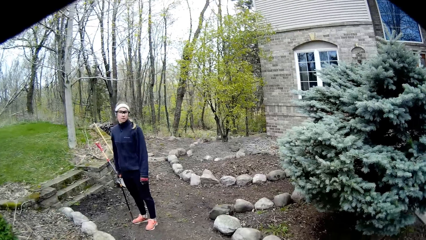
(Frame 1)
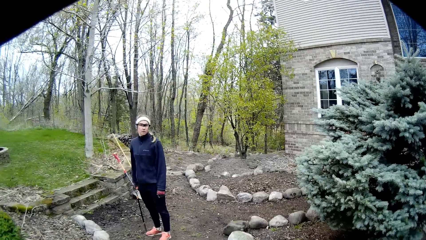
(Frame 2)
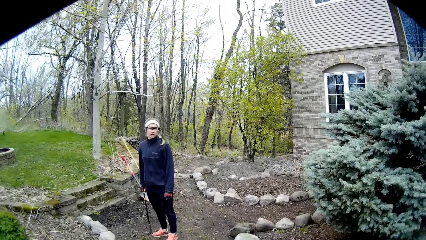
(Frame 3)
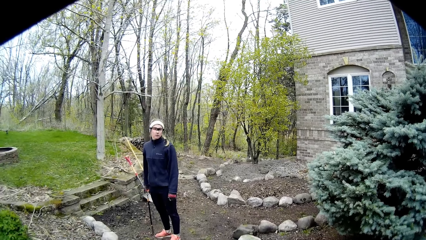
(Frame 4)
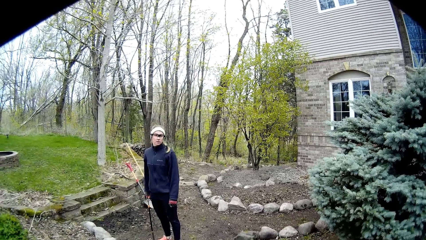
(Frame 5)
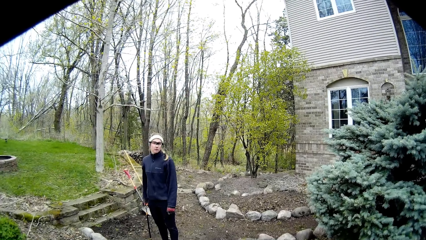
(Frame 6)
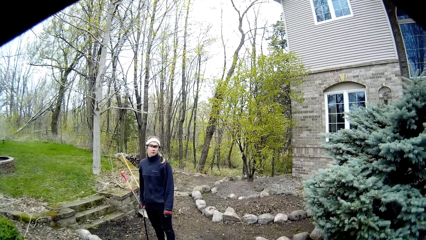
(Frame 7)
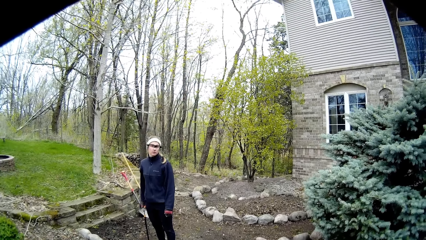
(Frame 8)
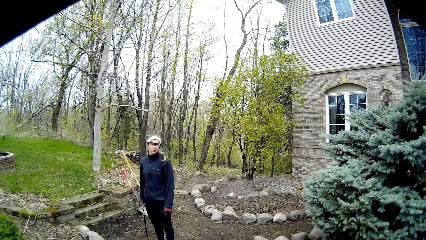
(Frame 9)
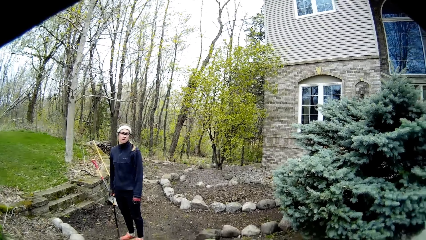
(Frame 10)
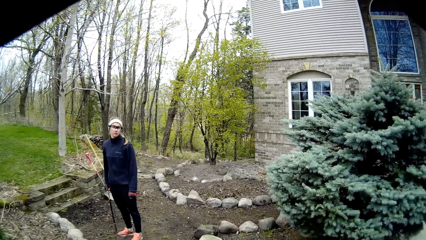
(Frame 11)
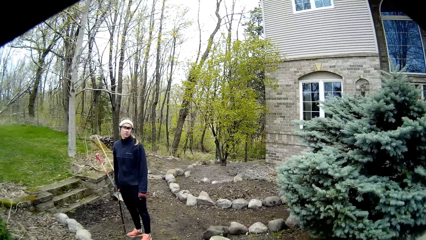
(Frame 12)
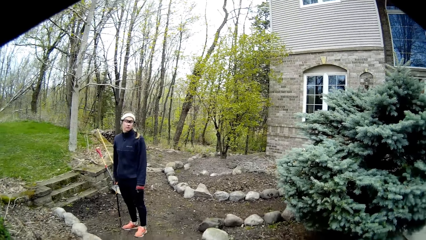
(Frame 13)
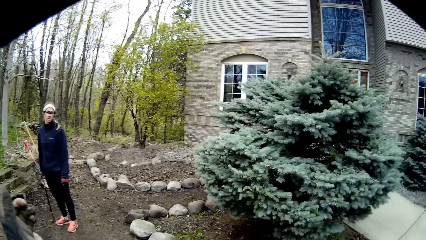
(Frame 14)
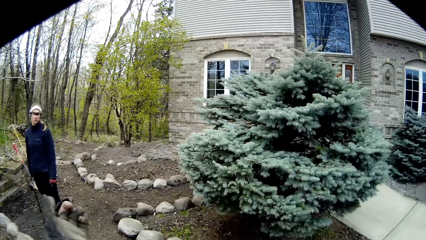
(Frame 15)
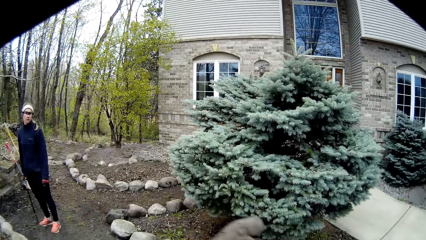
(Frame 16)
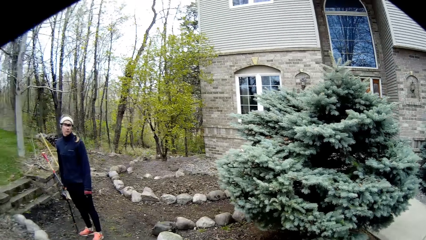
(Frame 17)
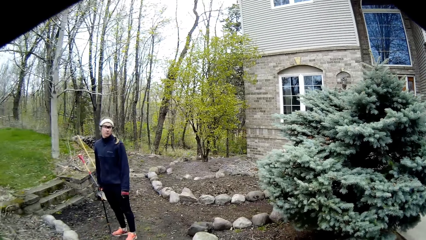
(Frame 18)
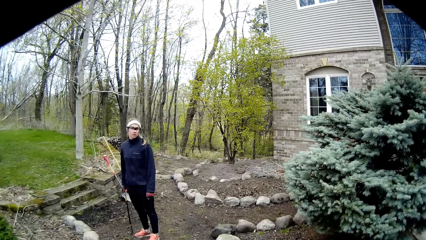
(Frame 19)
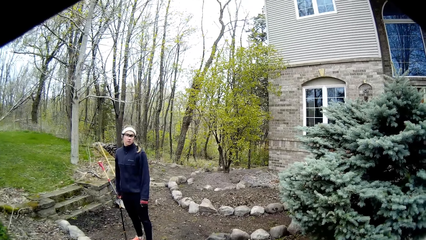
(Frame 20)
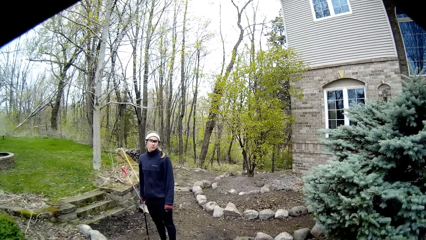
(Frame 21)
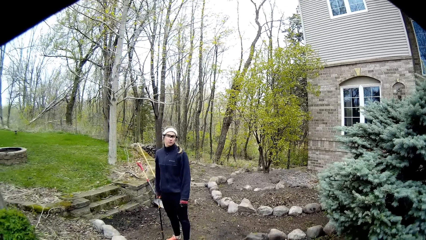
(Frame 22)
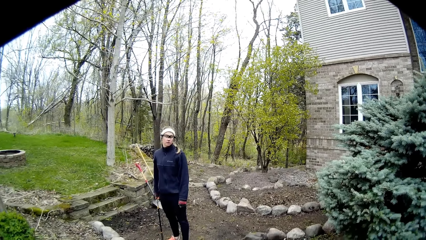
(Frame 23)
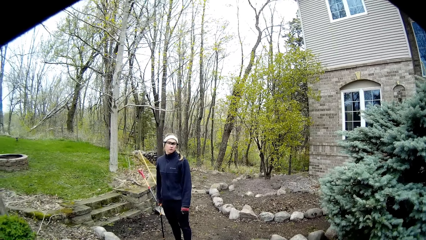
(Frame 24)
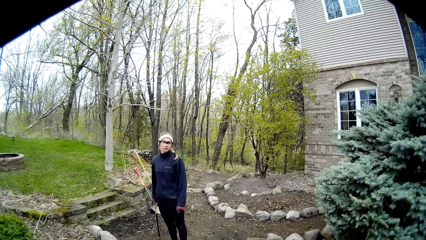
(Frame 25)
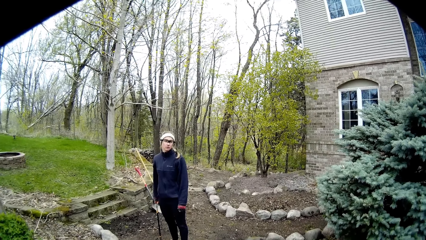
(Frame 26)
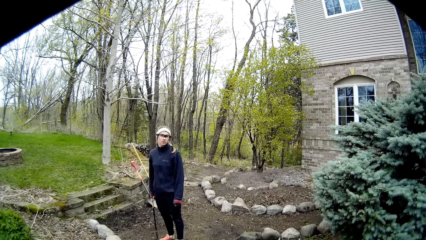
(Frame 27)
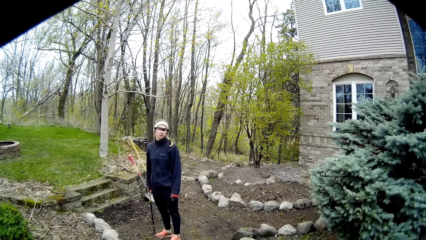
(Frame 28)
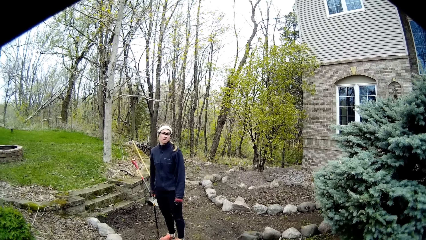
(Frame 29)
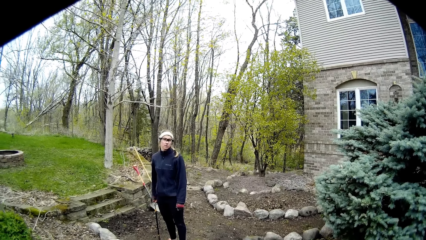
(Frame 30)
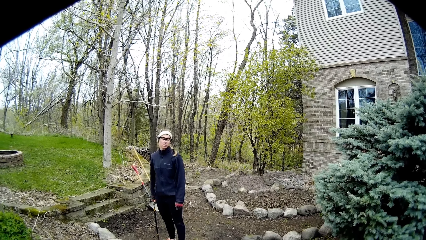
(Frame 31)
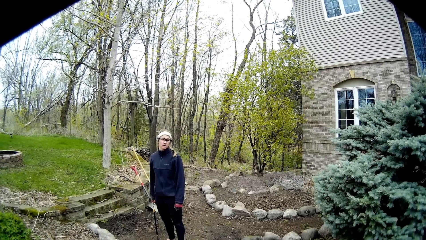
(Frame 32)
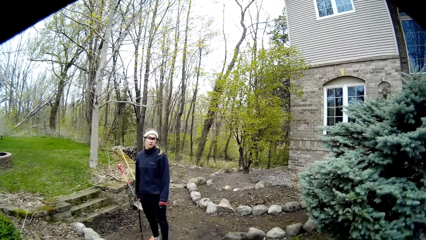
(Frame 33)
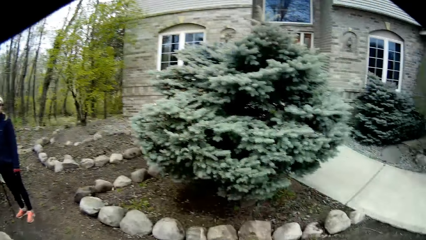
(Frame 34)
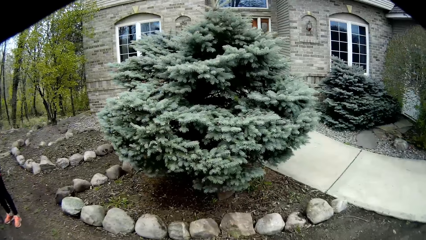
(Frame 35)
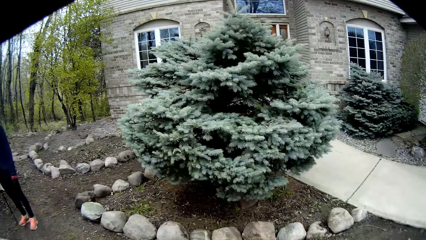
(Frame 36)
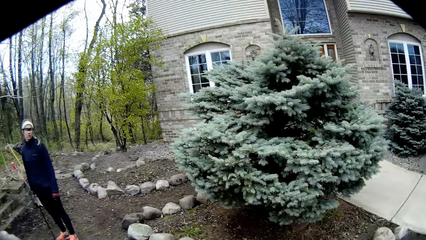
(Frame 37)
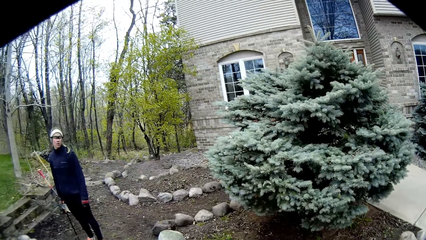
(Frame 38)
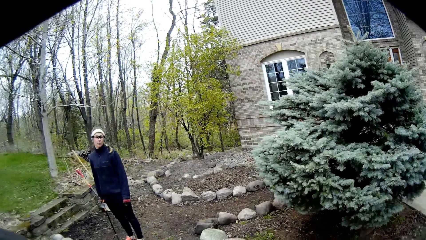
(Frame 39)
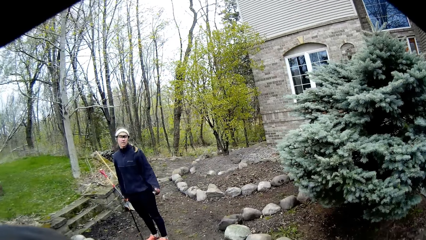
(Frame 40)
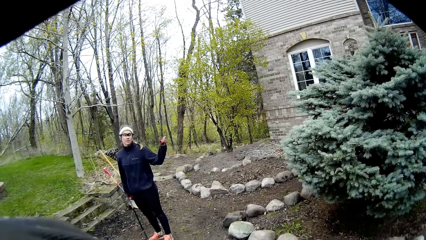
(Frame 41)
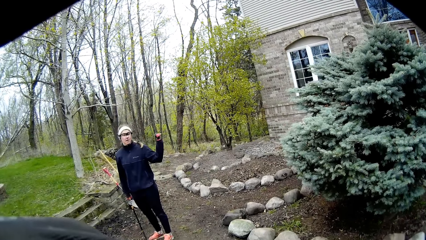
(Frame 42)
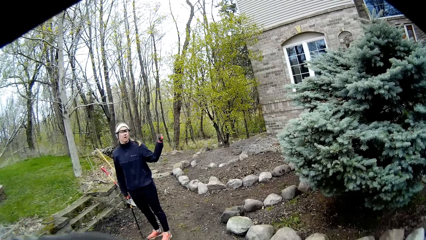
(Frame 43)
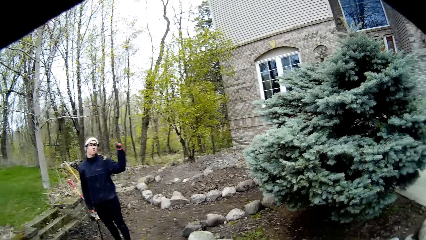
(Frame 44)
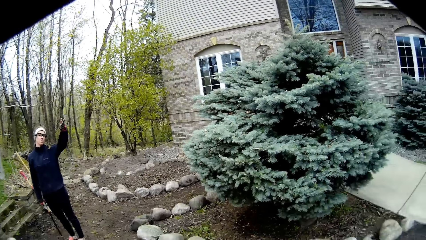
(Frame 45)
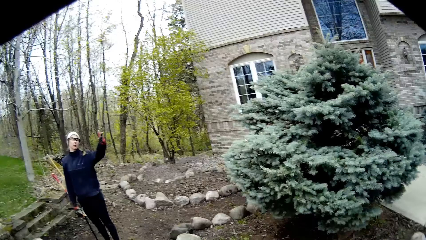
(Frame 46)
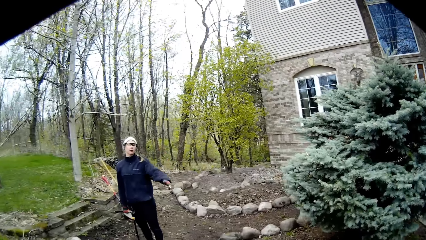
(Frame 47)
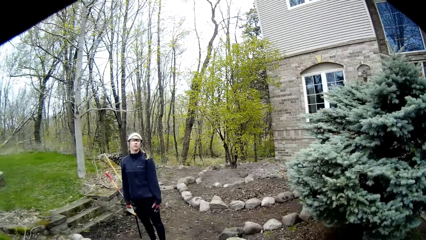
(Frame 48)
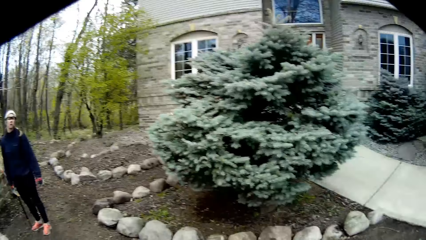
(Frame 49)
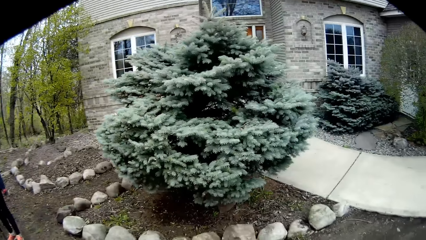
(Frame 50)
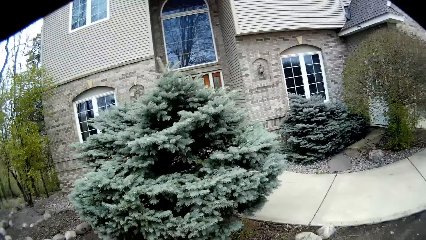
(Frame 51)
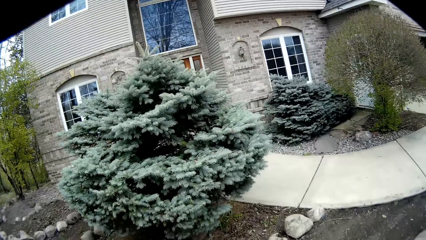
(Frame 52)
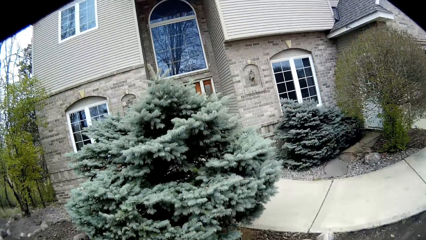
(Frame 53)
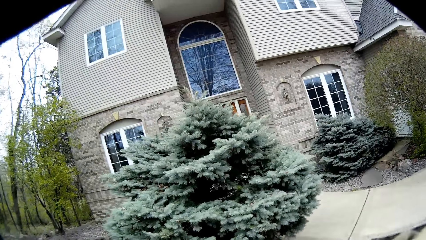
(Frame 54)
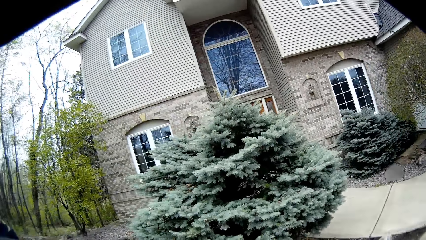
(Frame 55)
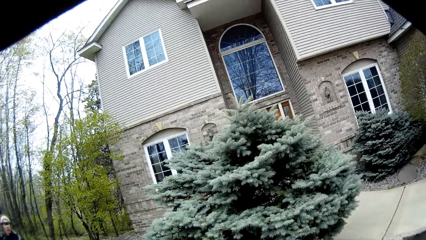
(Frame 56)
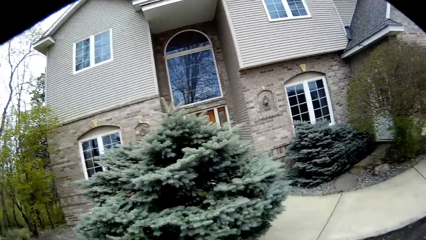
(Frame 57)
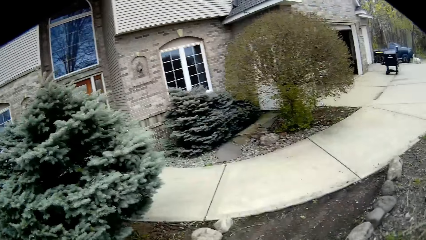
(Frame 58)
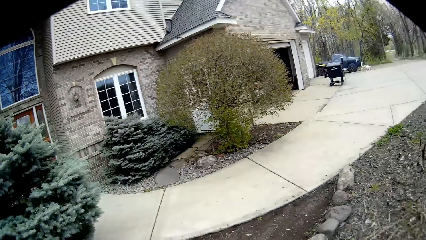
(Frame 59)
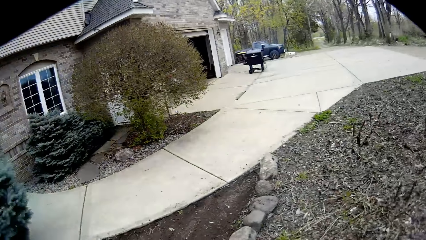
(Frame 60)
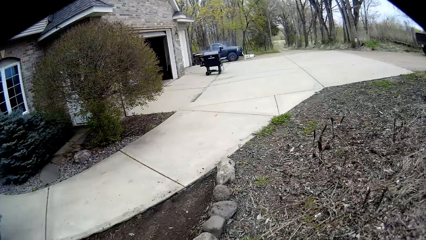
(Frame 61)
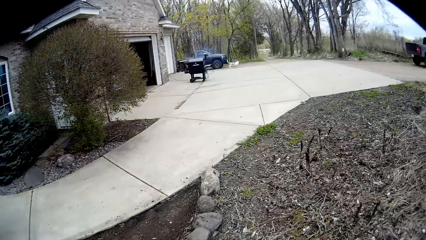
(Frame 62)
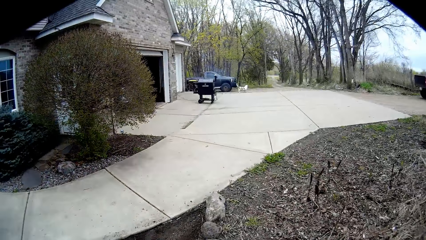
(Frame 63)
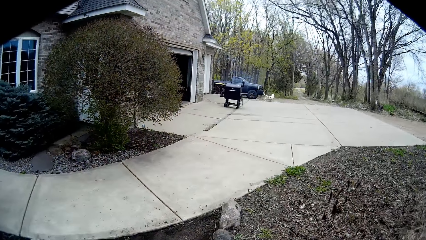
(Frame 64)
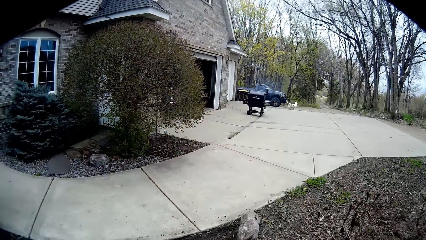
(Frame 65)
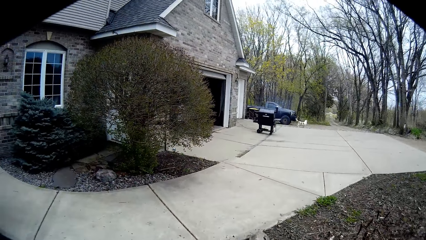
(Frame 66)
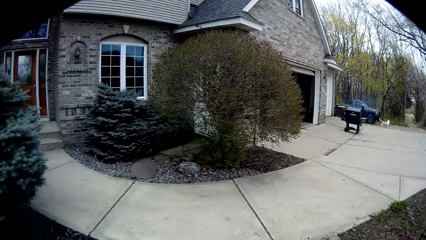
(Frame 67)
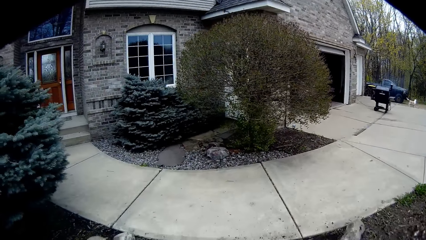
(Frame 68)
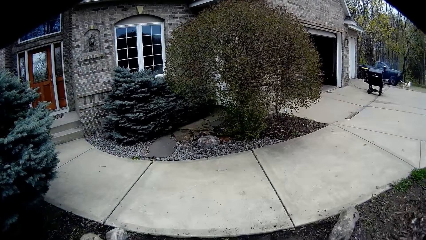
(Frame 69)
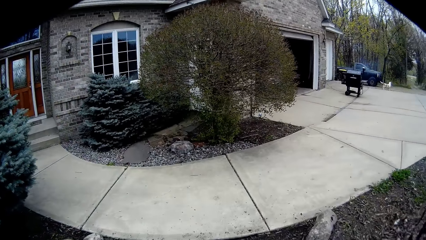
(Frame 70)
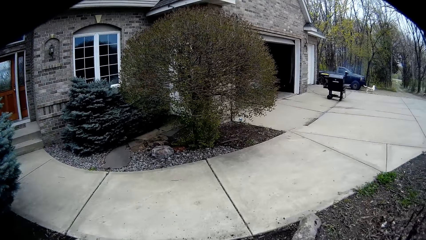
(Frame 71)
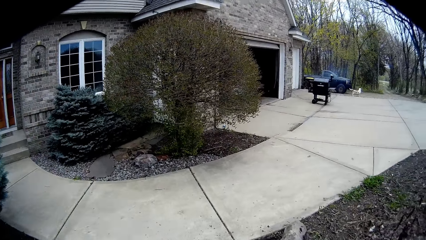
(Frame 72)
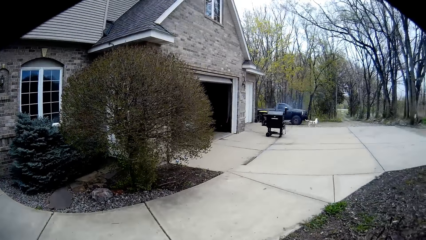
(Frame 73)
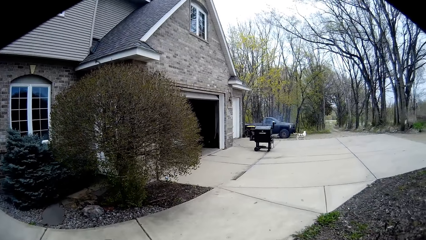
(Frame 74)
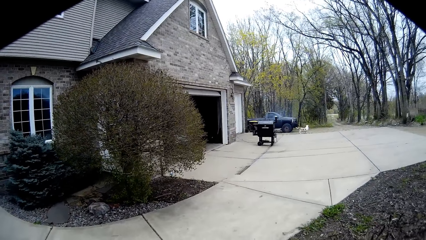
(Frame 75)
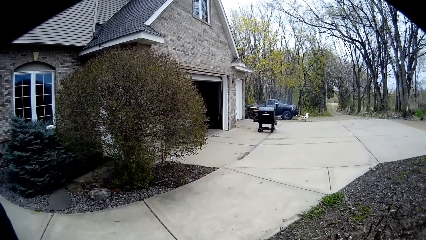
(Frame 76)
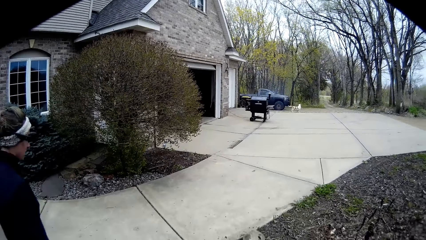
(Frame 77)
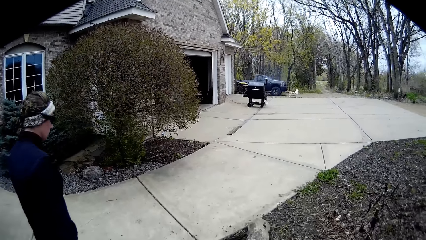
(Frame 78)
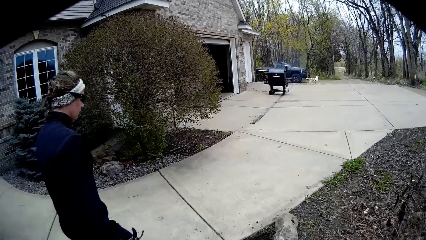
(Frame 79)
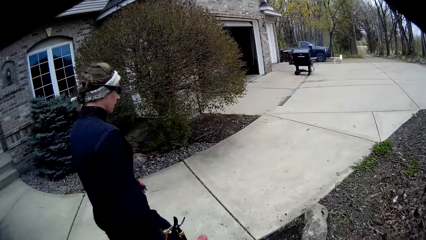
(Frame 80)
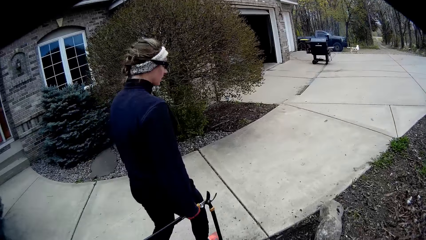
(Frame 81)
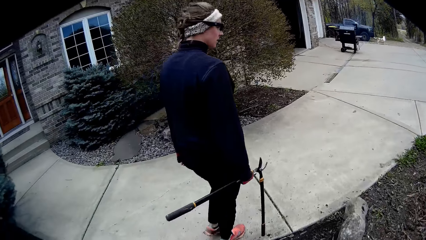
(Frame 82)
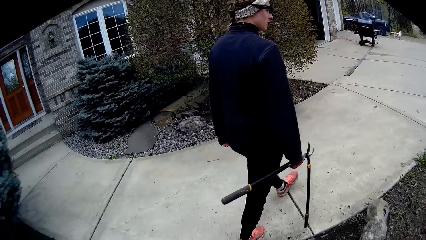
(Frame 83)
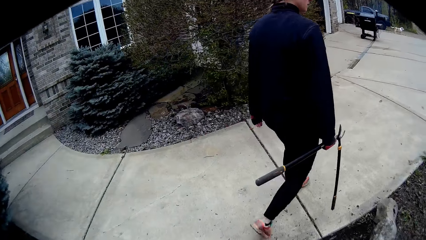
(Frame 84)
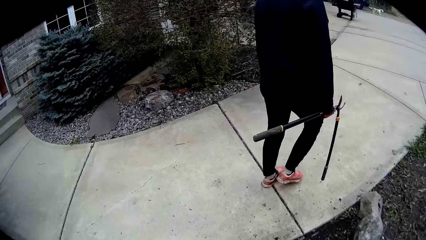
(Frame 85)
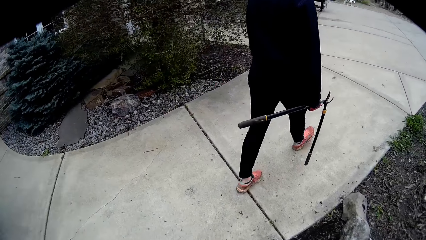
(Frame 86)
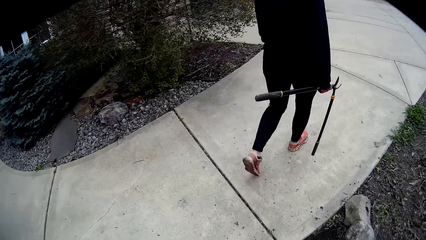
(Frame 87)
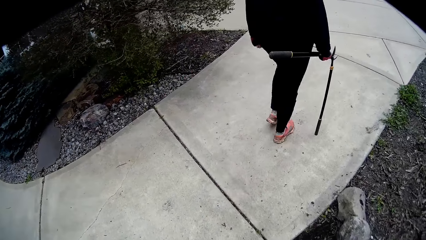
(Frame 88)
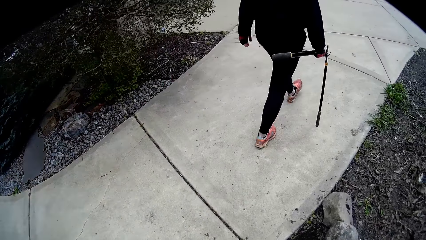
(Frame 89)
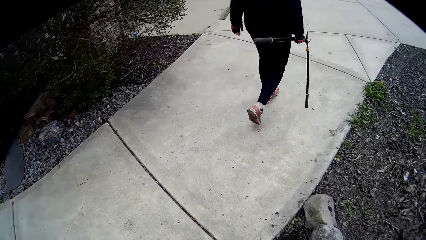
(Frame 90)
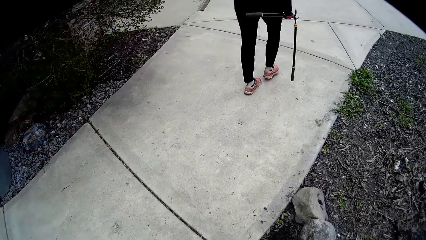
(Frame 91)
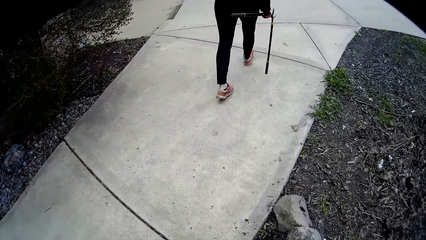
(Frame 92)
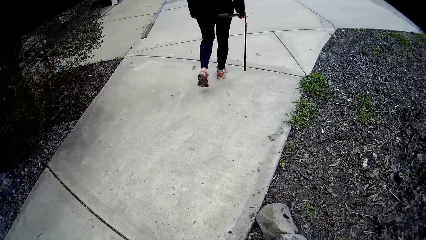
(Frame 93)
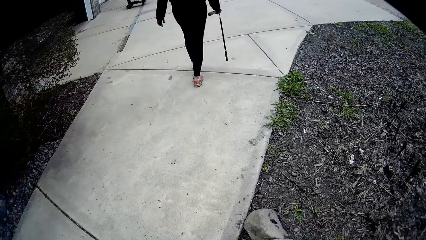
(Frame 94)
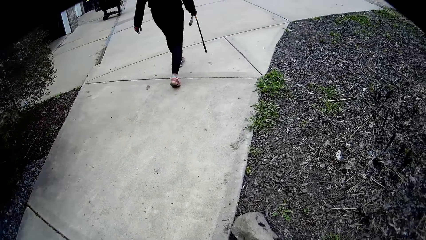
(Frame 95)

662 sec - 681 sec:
The camera wearer converses. A woman moves her hand. The woman walks past the camera wearer. The woman moves away.
